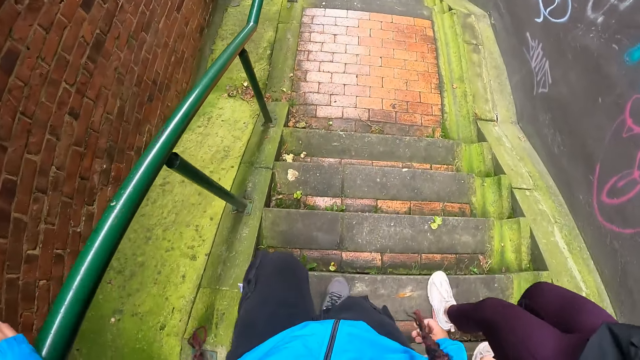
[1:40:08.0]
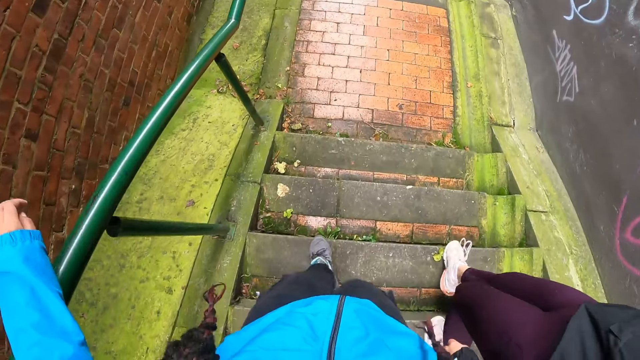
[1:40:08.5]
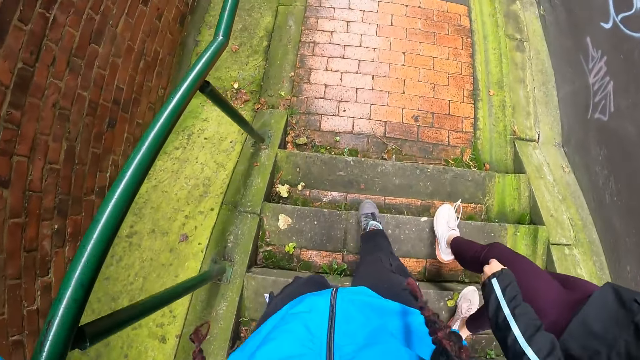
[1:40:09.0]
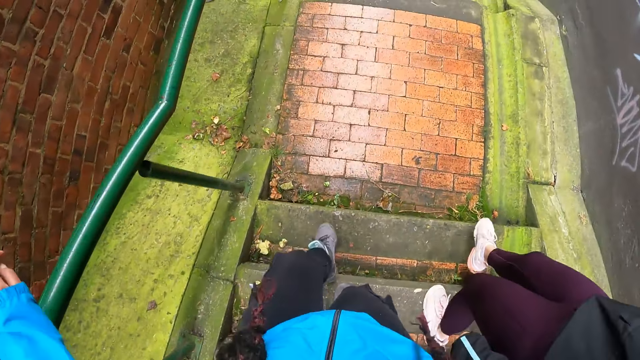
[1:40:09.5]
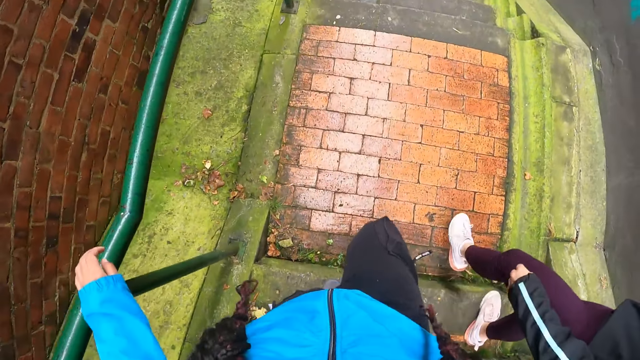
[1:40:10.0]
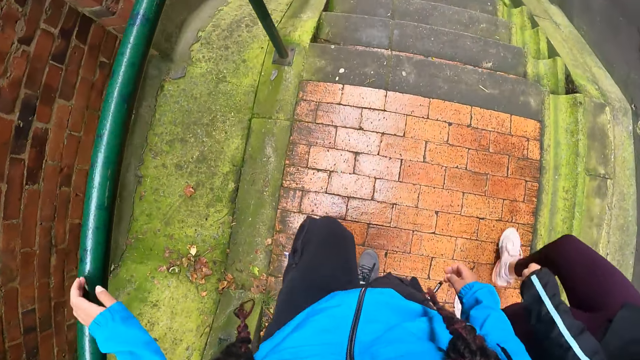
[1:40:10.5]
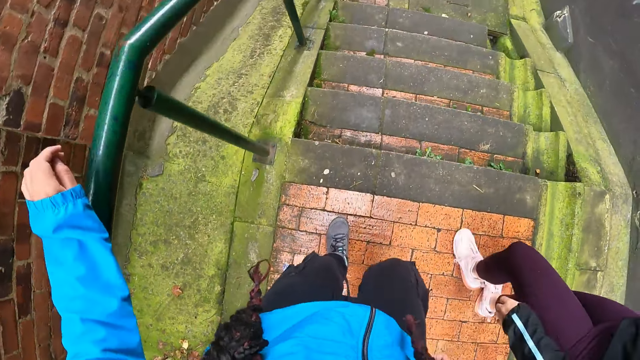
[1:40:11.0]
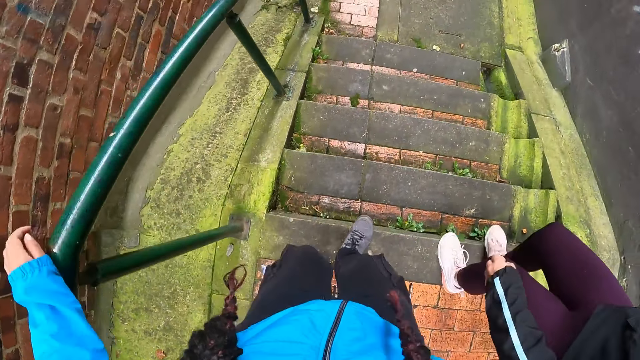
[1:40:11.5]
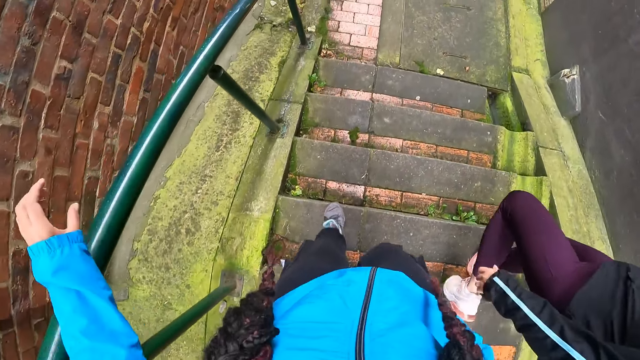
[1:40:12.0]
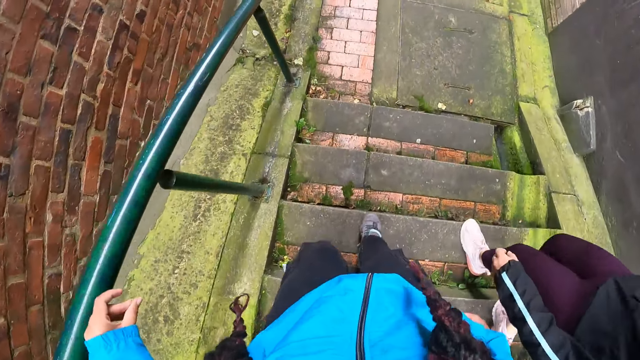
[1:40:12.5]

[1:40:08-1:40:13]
The camera wearer walks down stairs.

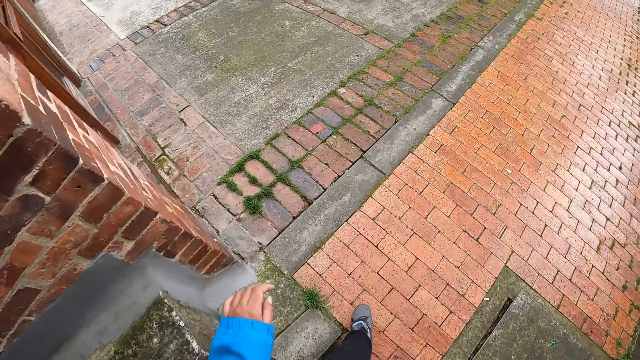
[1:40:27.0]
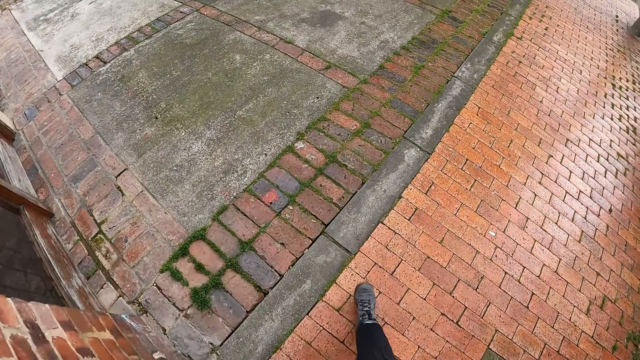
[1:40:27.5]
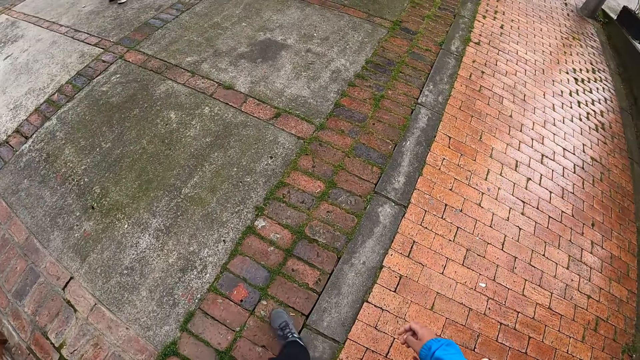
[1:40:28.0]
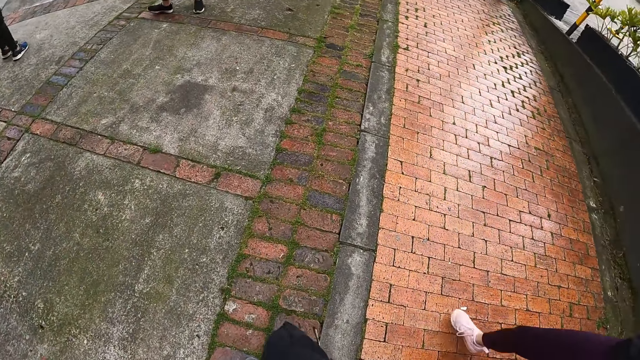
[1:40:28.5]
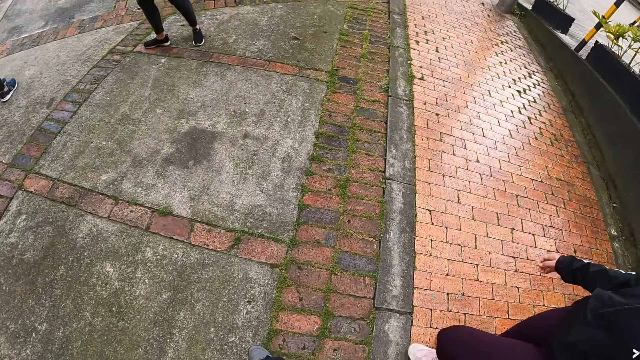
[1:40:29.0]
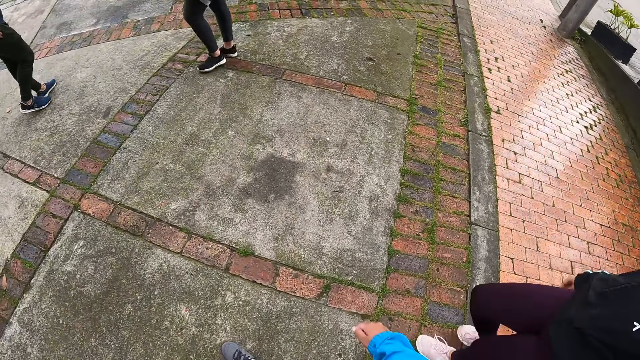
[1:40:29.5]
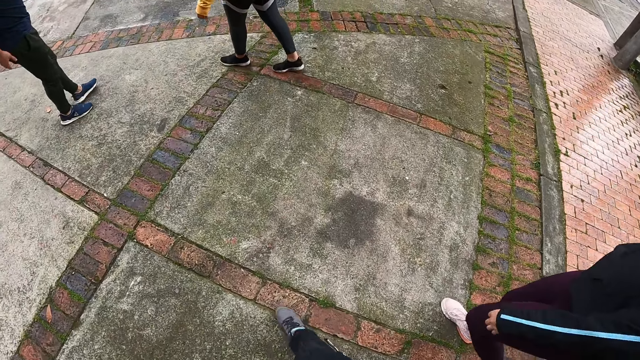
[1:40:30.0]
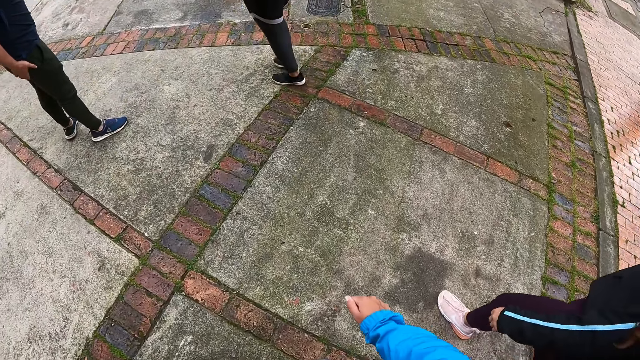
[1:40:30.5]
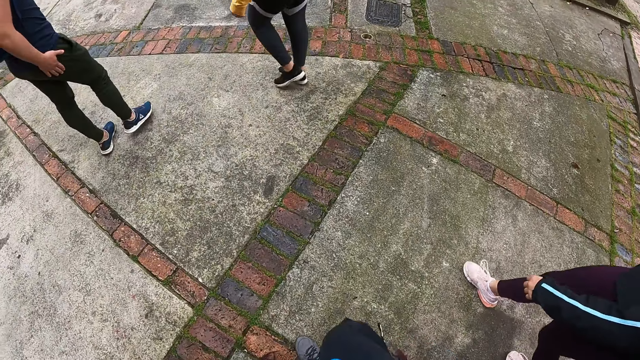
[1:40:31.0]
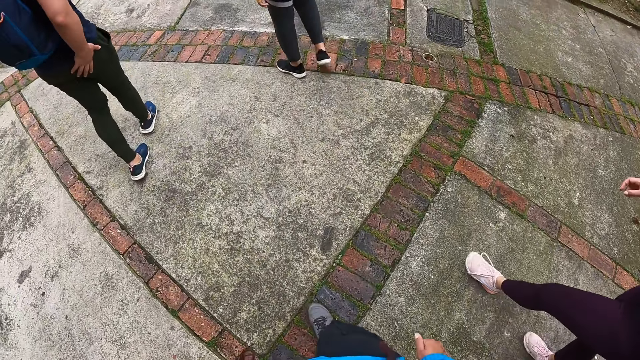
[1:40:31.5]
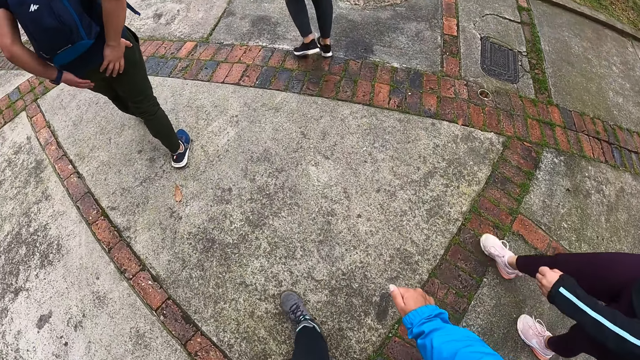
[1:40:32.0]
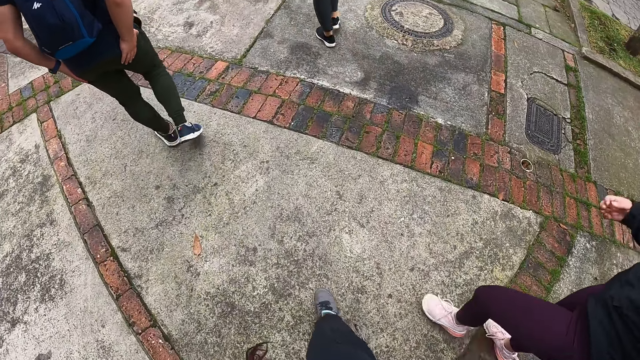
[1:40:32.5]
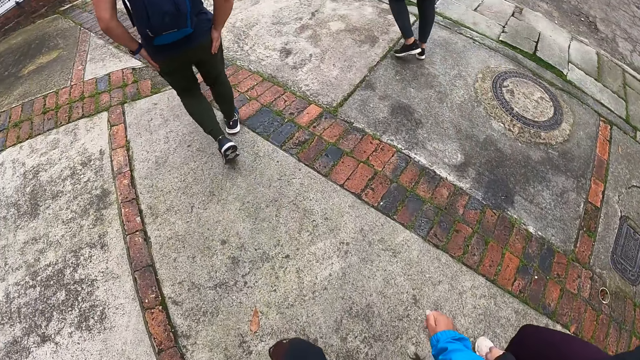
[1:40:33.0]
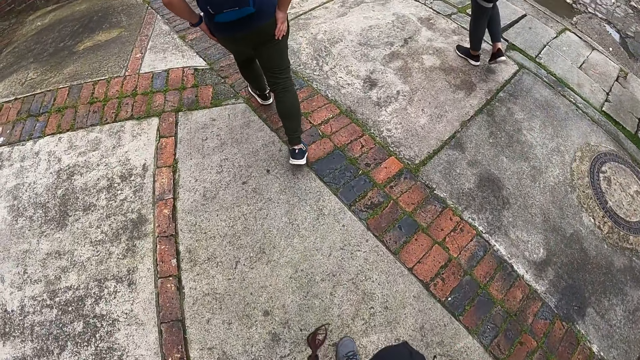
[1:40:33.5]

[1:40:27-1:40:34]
The camera wearer walks around the pathway. They walk into a compound with the woman.

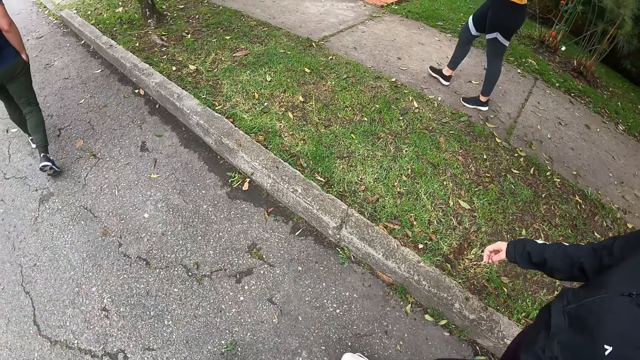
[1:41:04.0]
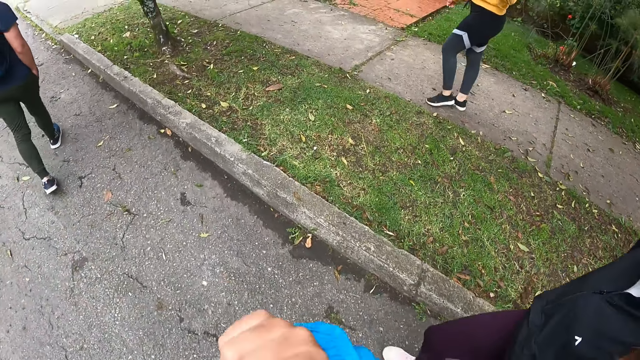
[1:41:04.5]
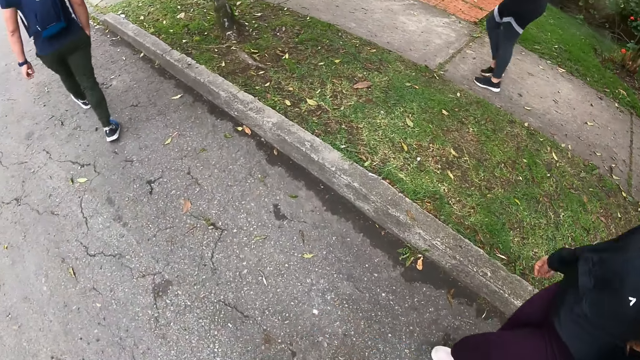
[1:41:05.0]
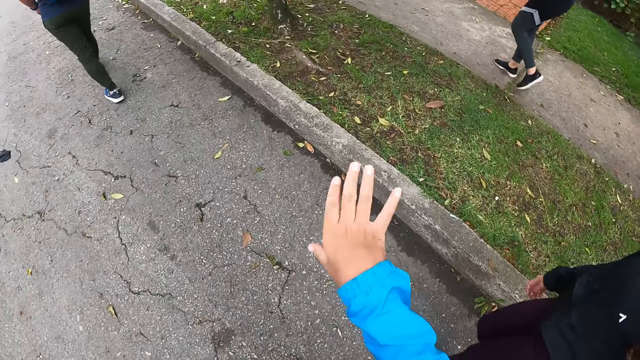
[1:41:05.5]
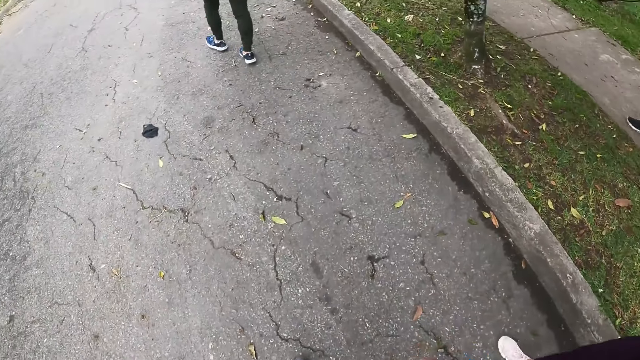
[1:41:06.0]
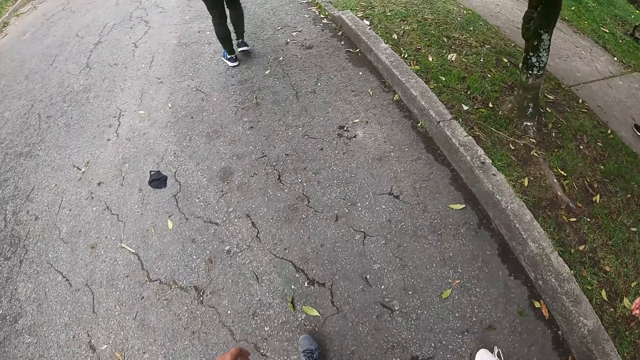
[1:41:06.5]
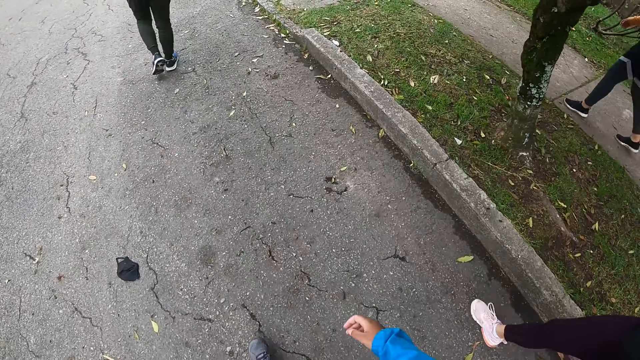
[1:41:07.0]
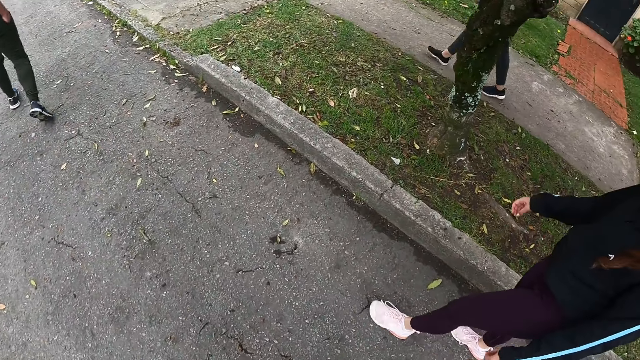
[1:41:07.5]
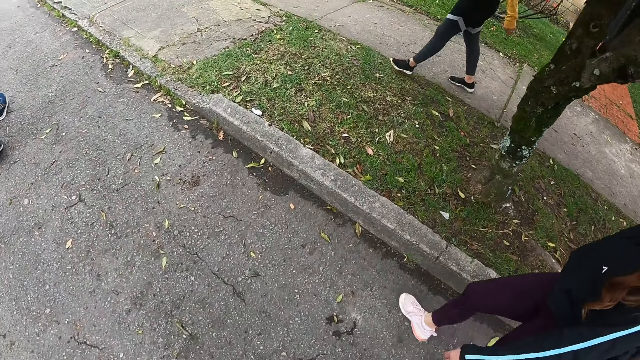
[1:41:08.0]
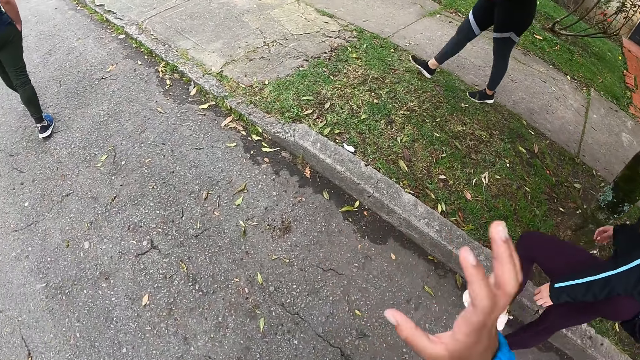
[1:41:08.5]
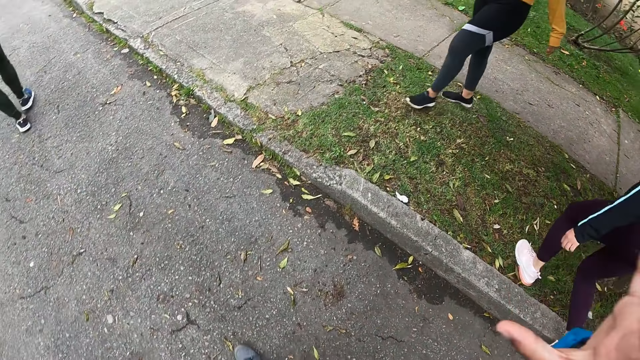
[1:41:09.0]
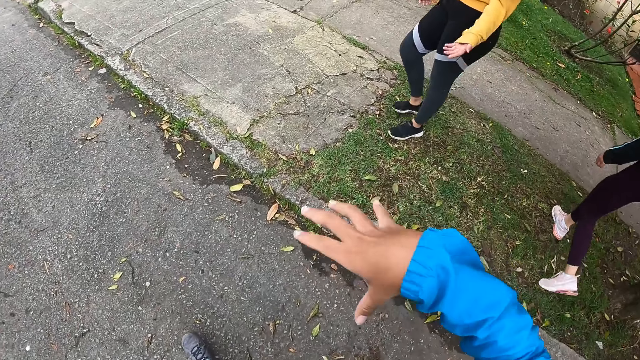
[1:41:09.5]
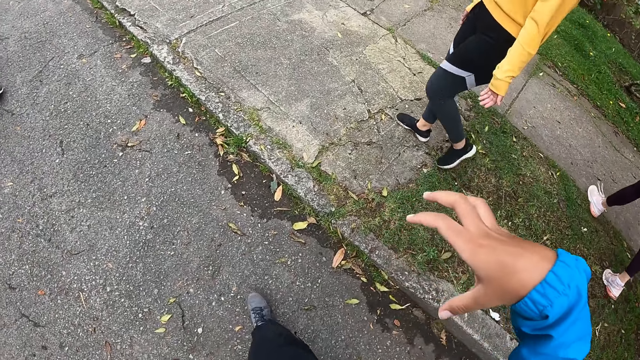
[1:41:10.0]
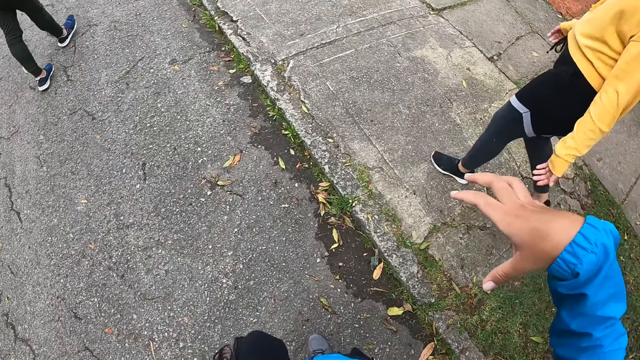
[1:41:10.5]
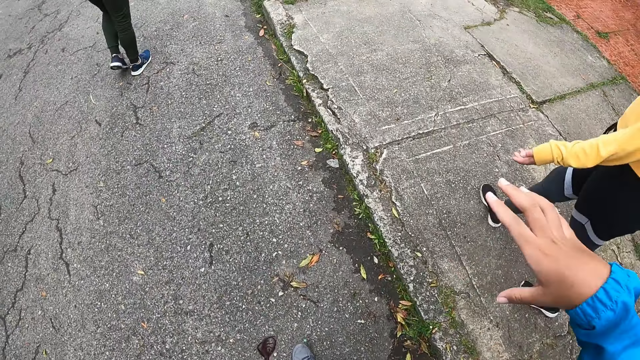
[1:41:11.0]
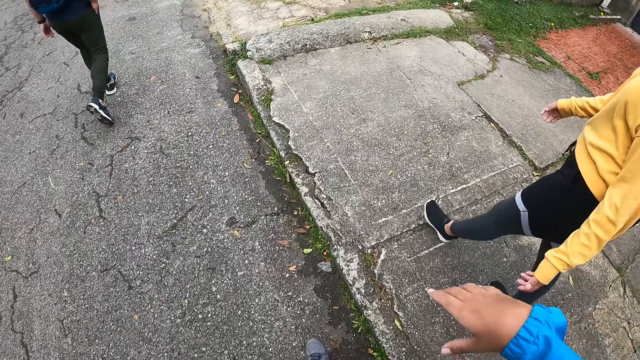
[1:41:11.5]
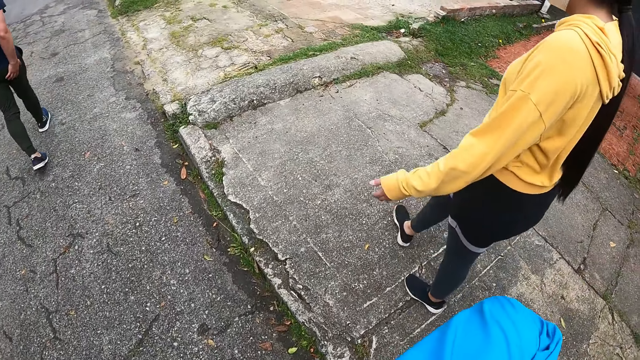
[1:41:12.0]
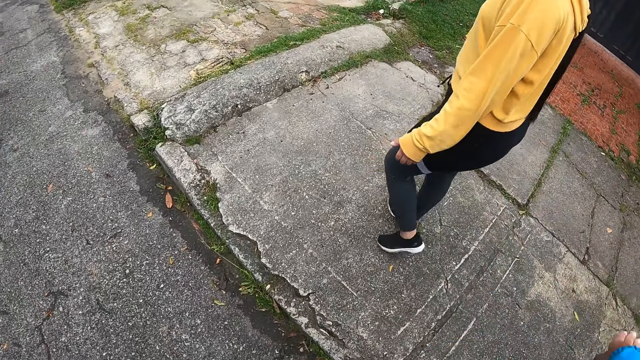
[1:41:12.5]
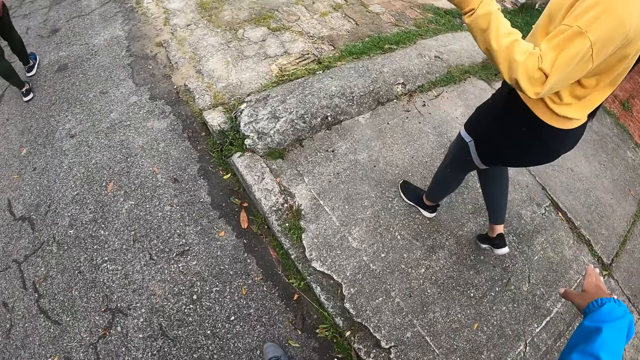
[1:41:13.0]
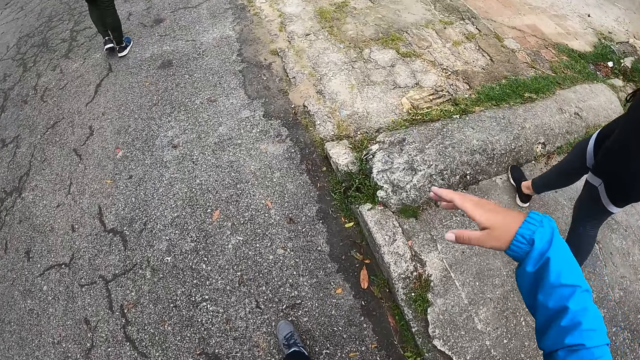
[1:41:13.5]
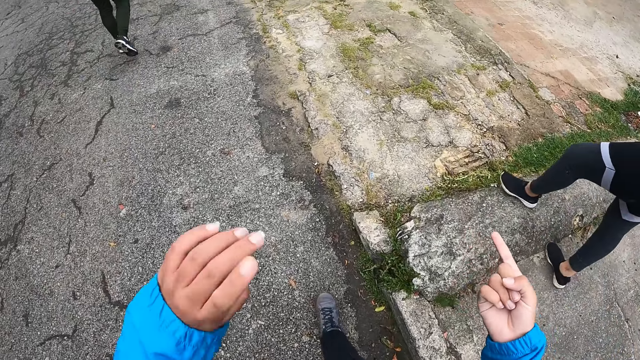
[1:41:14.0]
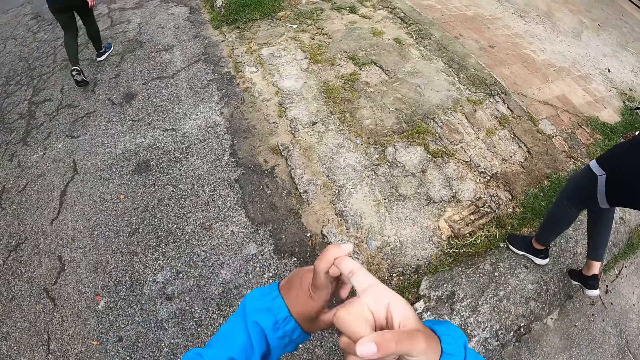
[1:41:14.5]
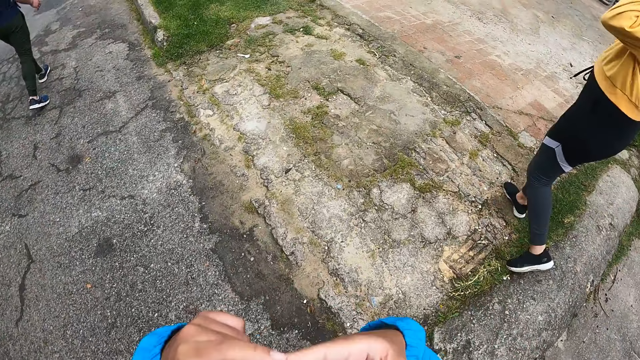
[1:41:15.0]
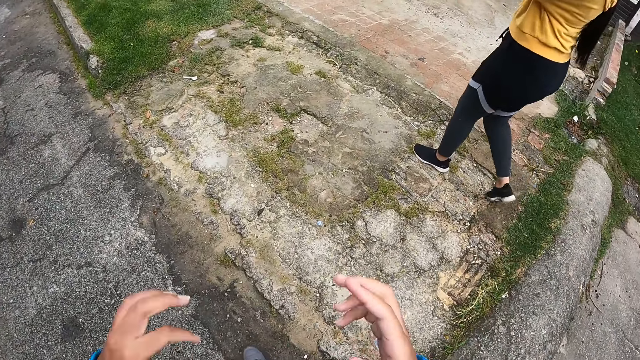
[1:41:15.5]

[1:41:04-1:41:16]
The camera wearer dialogues with a person.
